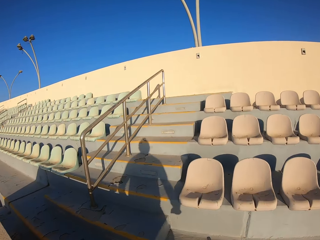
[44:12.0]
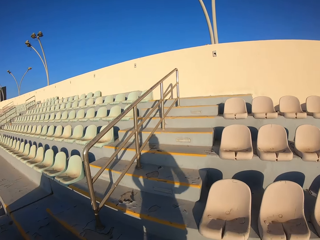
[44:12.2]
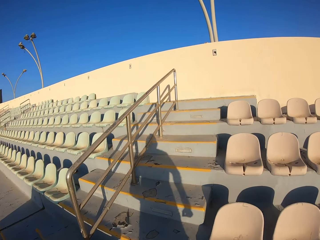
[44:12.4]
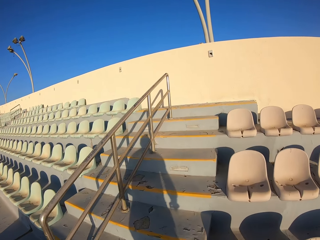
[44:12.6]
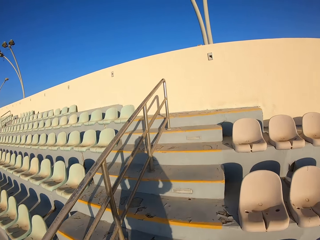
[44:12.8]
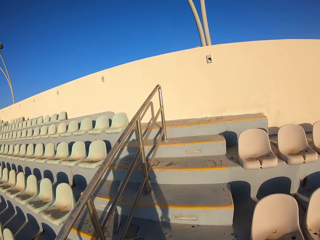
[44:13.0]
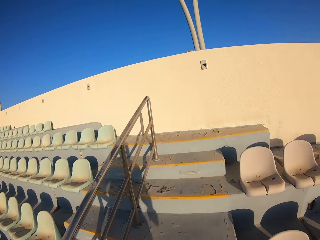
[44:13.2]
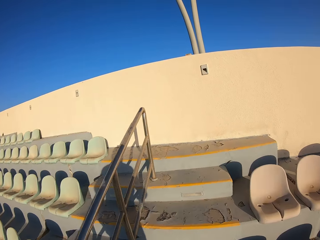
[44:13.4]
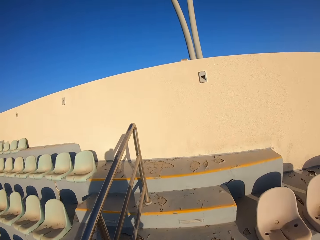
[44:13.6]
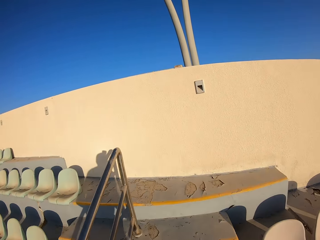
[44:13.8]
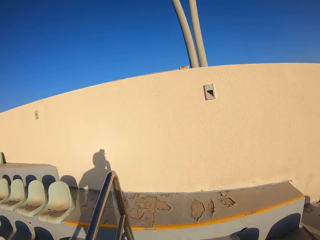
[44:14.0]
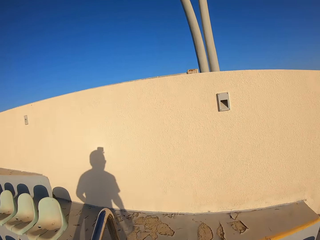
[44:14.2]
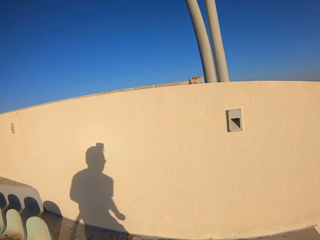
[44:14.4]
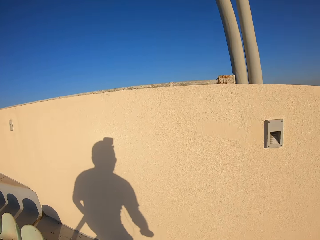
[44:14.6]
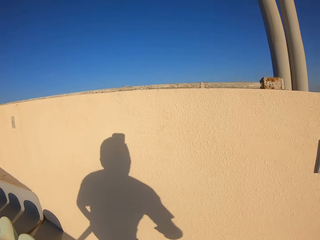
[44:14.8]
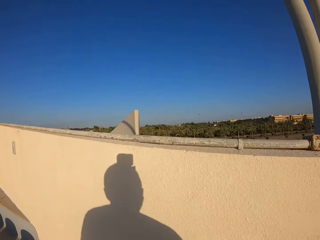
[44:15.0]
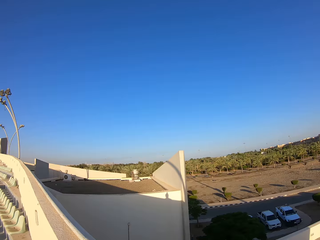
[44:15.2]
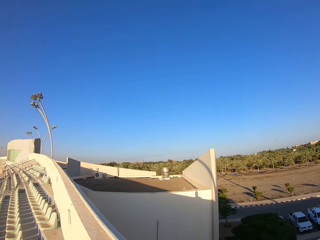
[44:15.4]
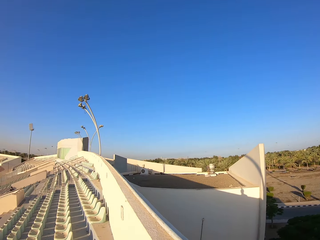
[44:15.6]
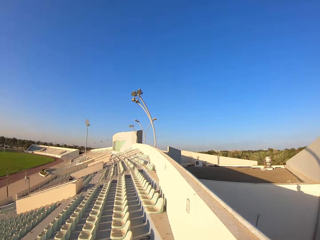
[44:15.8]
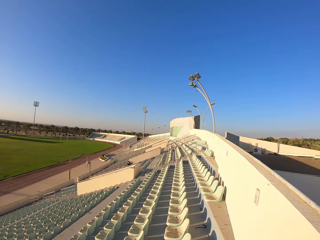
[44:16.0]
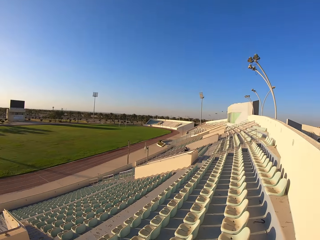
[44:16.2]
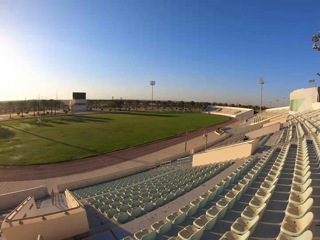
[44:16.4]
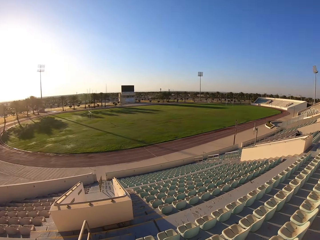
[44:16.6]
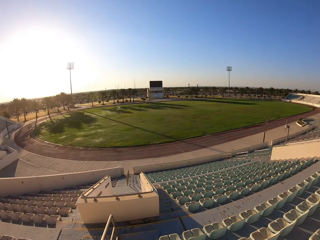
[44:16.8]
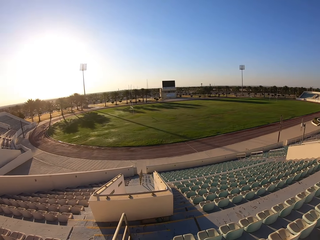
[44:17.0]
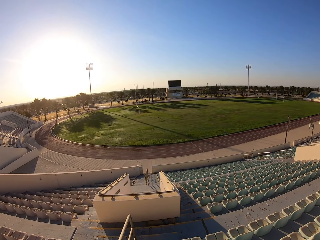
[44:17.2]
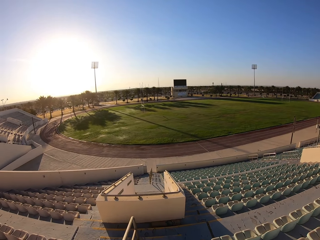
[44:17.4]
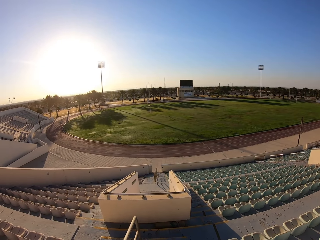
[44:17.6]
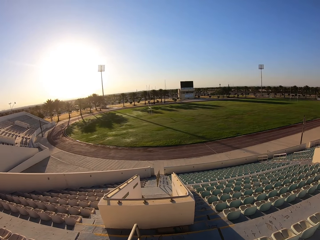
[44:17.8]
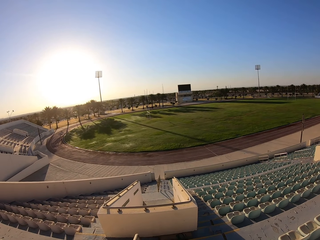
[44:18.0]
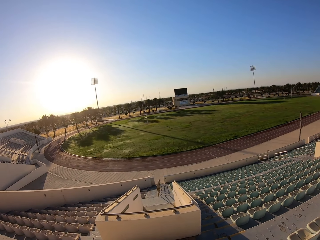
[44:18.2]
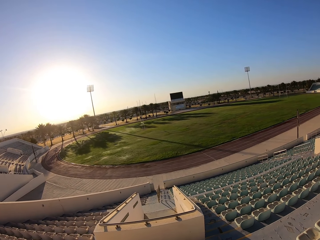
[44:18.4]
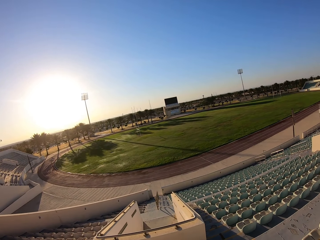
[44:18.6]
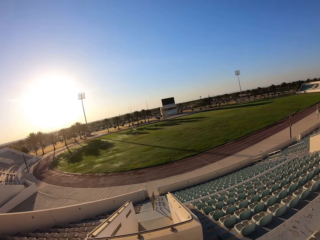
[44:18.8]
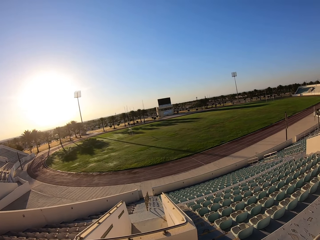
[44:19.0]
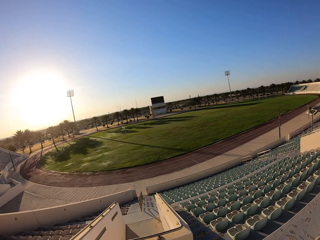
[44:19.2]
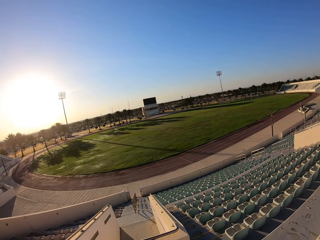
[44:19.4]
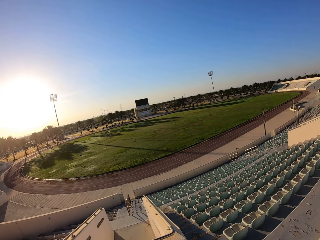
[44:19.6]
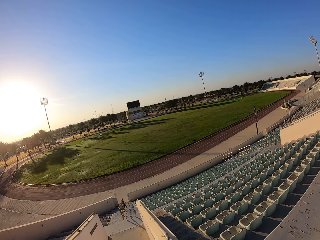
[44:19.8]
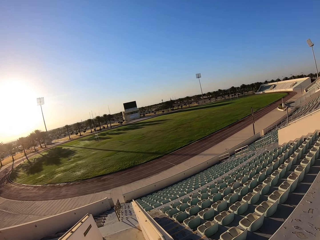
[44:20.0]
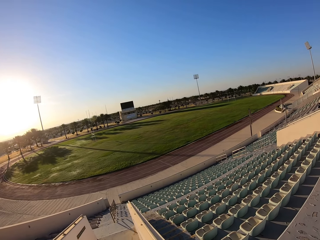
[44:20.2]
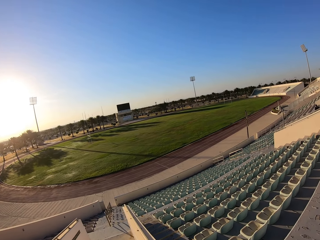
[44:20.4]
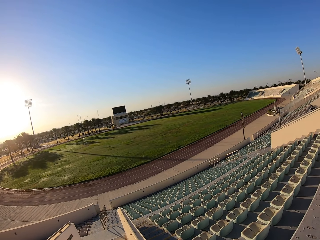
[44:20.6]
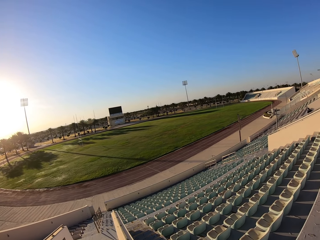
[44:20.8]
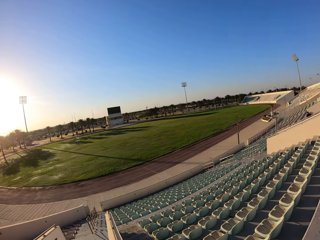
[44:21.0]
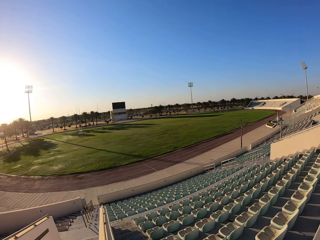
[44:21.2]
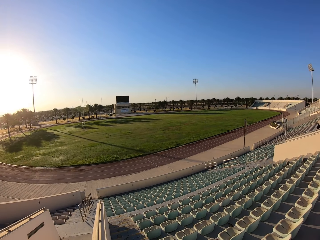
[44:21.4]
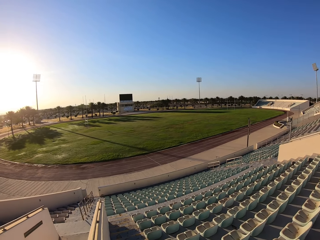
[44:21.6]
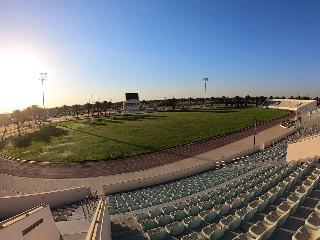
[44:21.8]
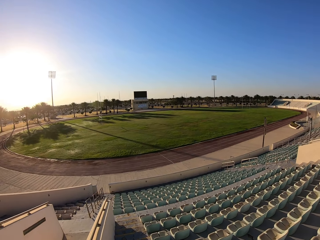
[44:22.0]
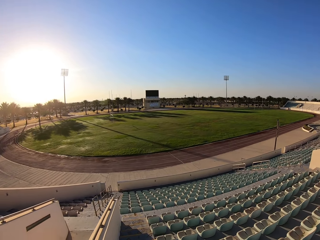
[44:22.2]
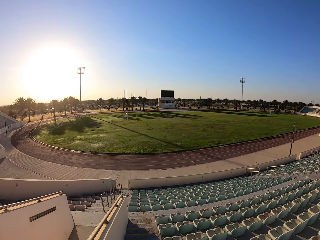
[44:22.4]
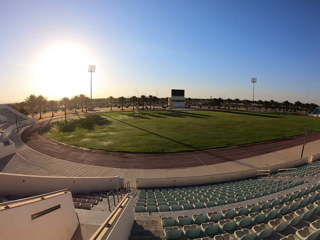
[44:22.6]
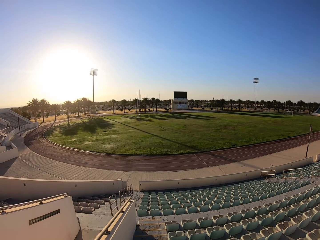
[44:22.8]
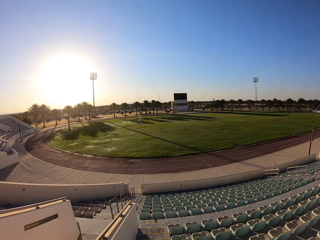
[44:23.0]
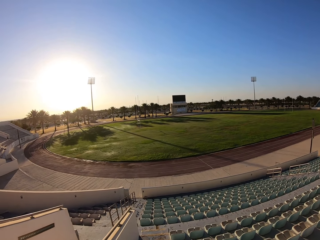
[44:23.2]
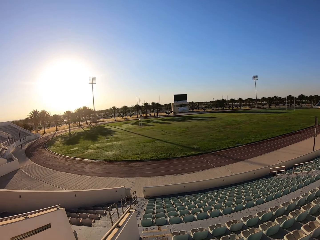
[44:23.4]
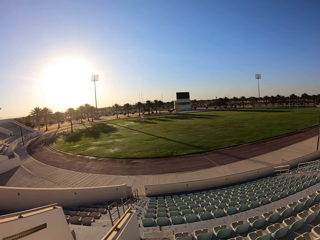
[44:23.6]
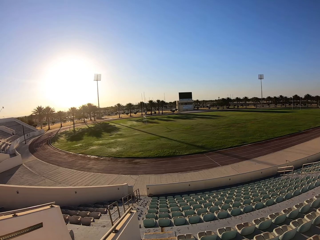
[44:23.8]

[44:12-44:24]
The camera wearer looks around the stadium. They jog down the stairs. They walk around the stadium.

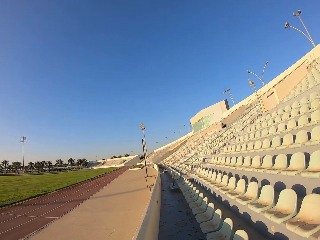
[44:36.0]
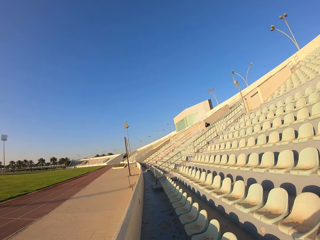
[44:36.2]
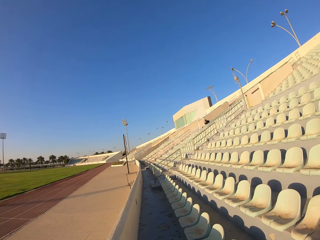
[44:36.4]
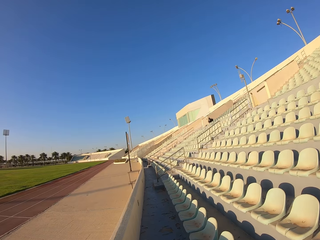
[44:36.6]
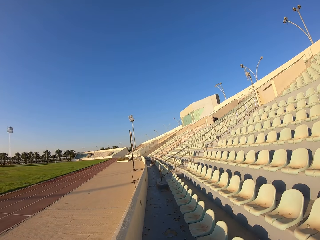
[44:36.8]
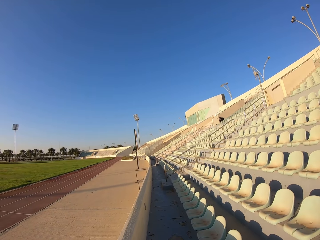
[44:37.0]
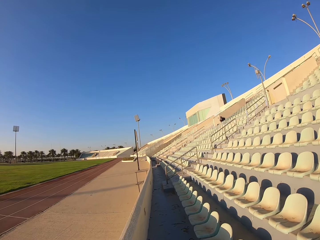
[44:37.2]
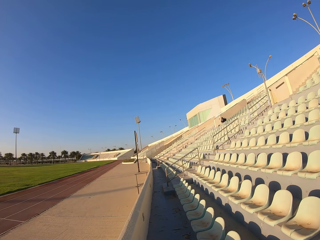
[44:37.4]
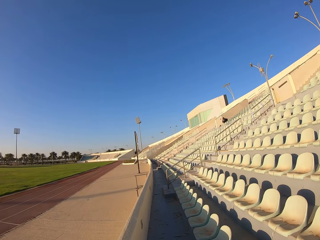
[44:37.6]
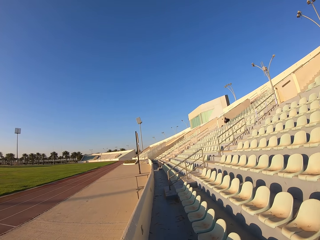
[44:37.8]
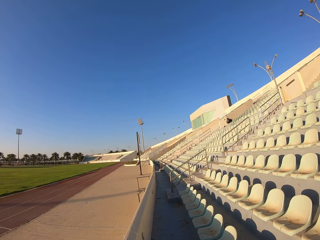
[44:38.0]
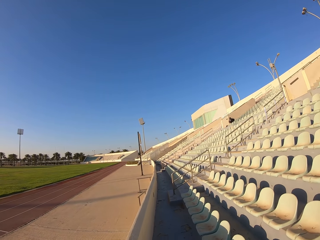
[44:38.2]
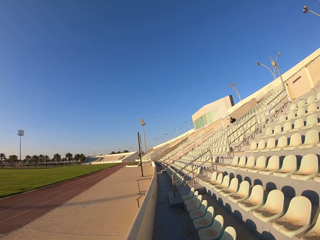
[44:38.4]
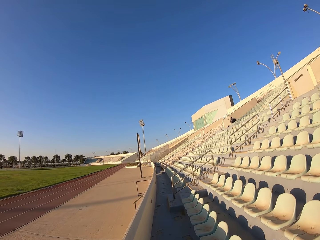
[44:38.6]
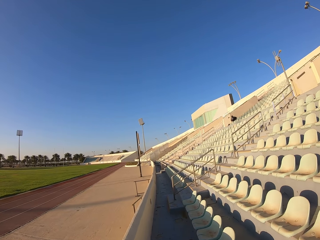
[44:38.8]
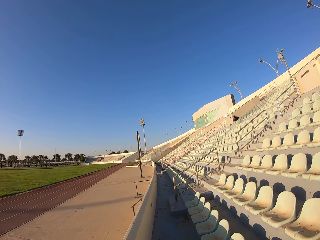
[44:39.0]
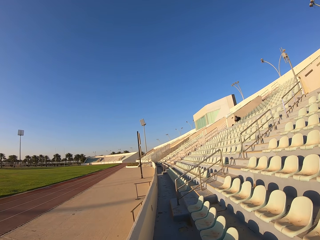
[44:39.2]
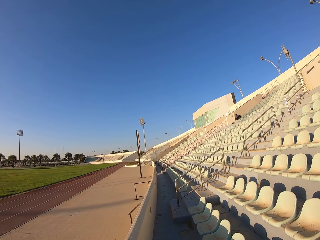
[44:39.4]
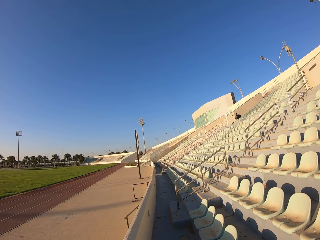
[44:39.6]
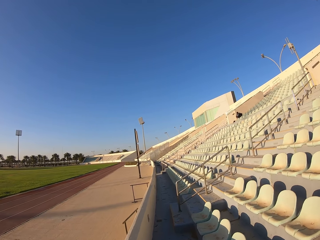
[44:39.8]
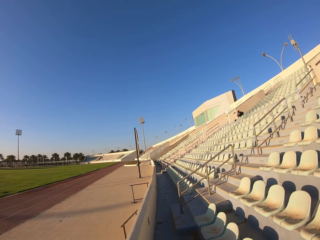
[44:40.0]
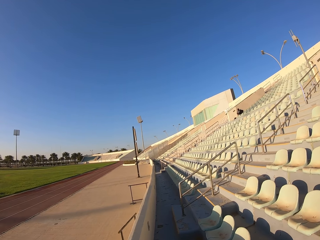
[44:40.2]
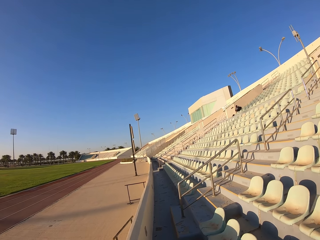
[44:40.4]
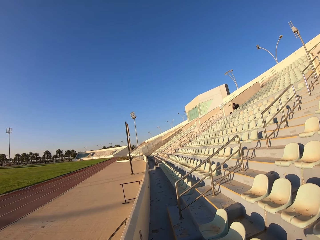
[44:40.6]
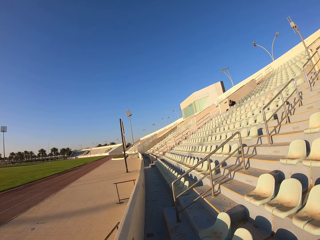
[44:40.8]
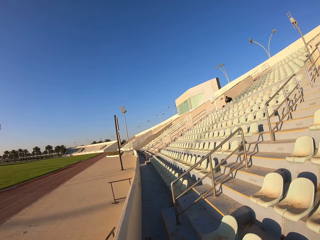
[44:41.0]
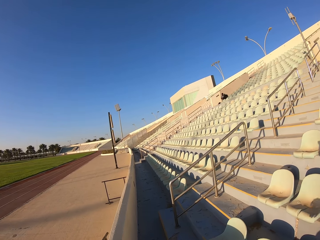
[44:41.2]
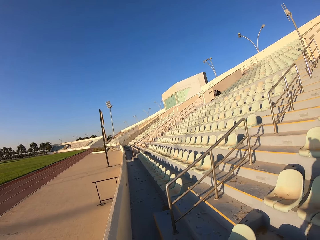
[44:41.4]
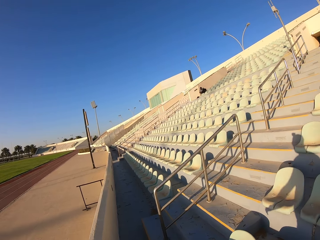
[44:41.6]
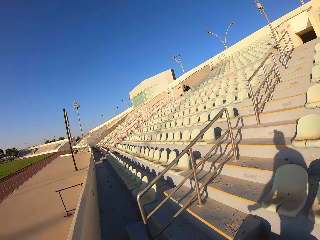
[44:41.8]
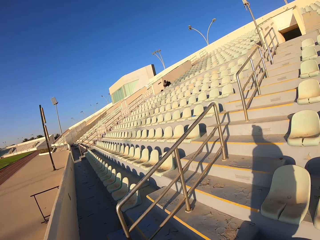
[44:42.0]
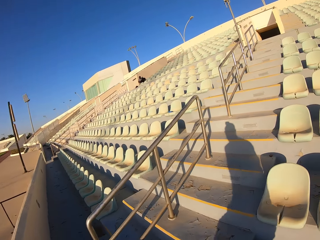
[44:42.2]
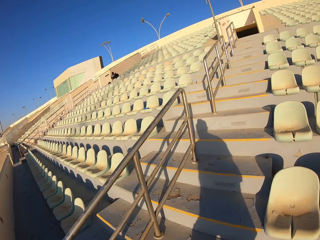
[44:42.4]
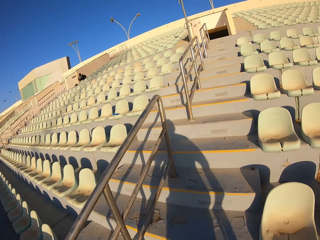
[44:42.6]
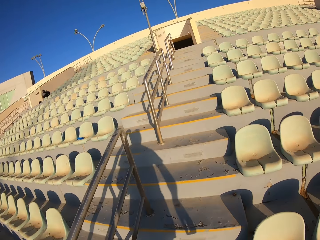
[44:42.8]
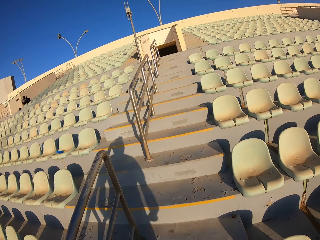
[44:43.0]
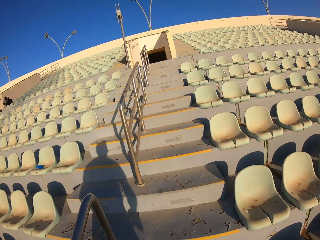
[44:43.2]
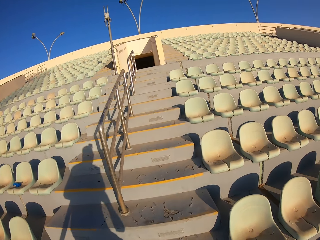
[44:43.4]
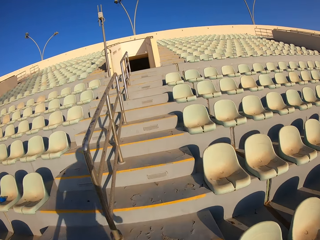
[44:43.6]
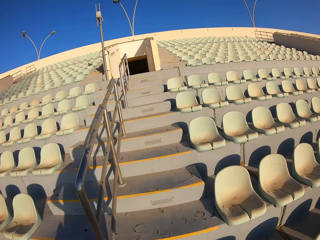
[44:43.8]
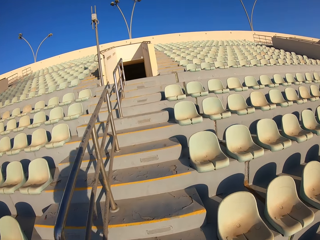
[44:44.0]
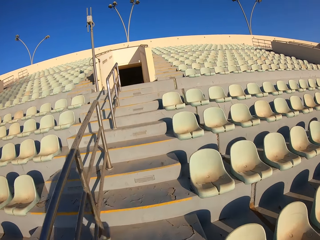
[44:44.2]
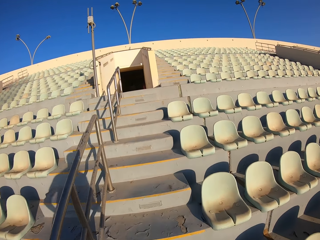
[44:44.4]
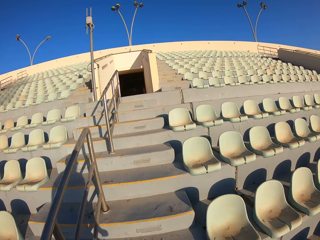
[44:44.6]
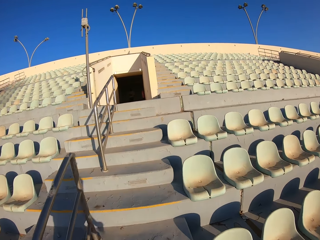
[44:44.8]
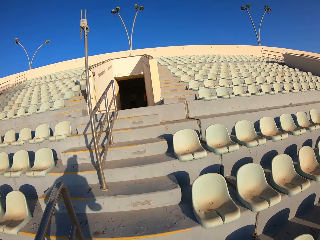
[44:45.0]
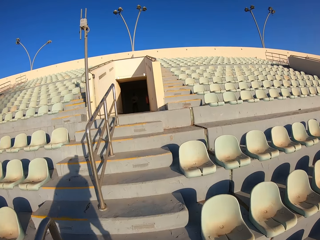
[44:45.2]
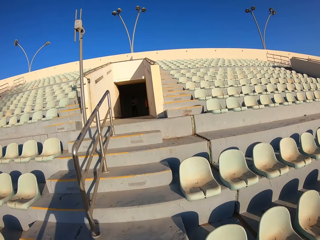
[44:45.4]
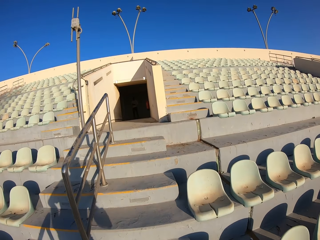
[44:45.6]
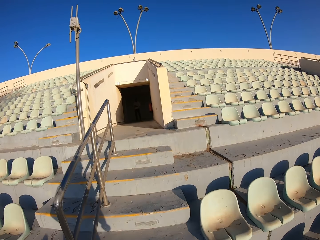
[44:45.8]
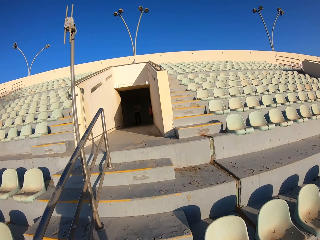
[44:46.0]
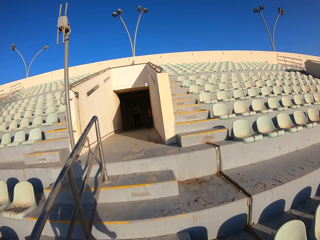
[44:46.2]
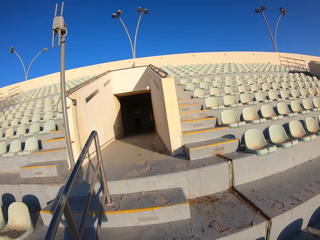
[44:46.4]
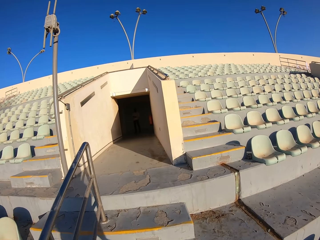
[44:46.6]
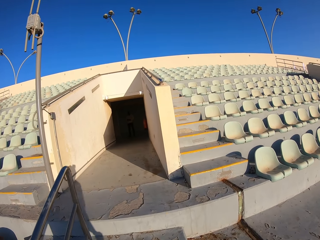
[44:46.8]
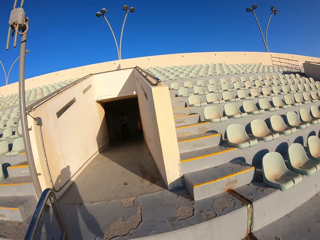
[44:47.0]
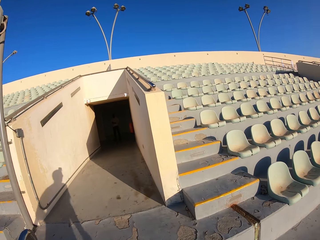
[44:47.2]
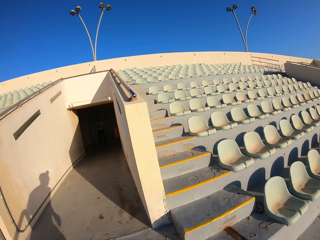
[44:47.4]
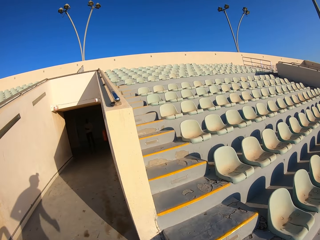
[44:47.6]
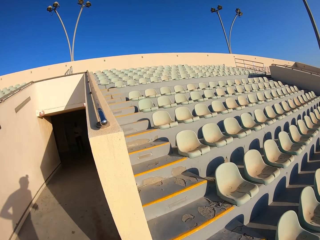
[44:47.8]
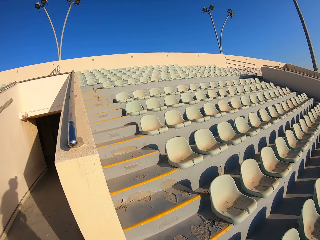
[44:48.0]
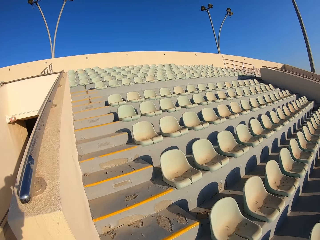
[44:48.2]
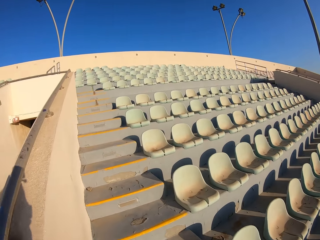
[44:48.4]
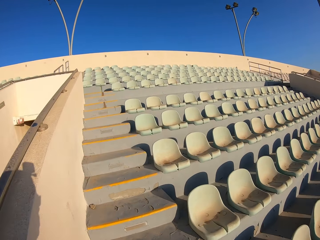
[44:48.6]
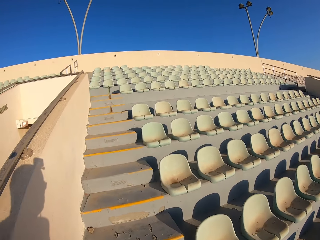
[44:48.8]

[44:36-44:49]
The camera wearer walks. They jog up the stairs.
